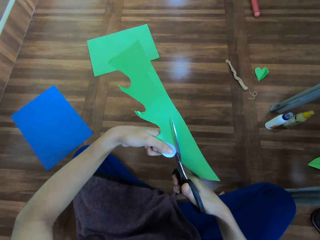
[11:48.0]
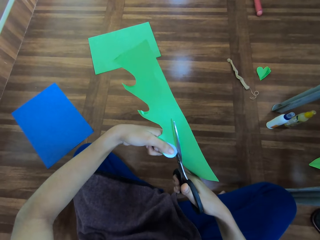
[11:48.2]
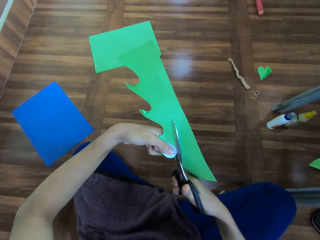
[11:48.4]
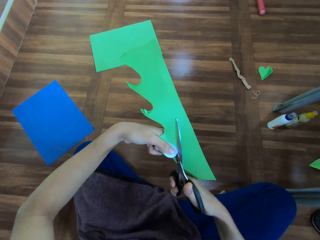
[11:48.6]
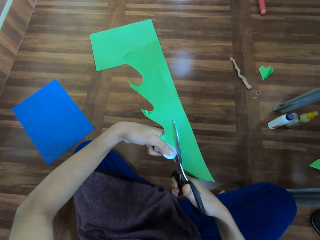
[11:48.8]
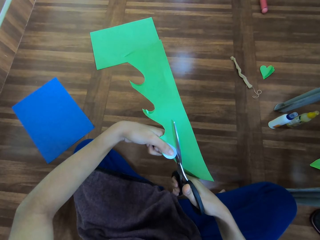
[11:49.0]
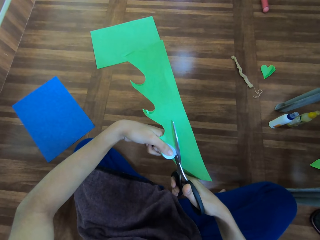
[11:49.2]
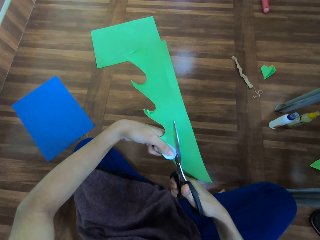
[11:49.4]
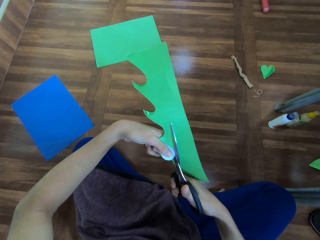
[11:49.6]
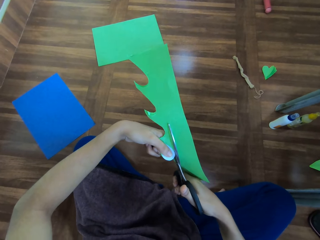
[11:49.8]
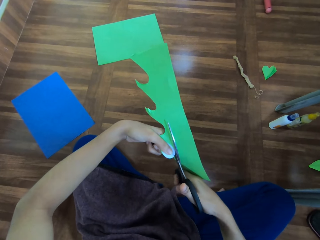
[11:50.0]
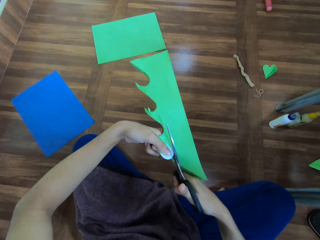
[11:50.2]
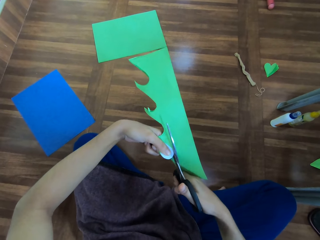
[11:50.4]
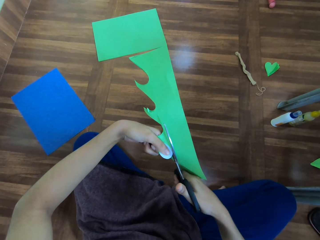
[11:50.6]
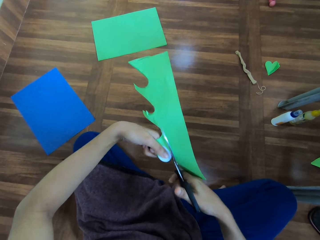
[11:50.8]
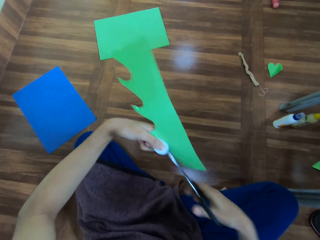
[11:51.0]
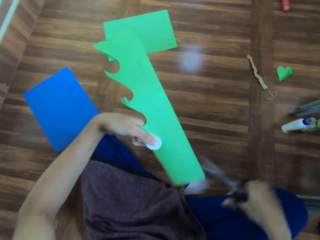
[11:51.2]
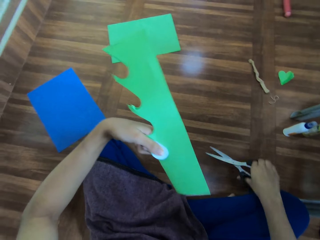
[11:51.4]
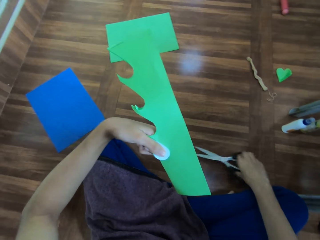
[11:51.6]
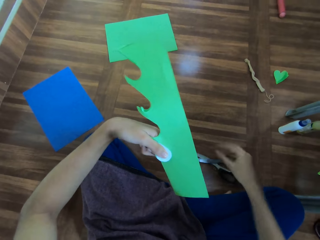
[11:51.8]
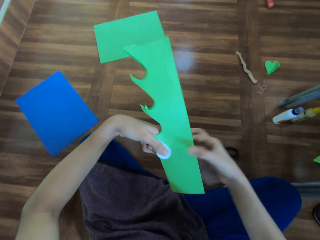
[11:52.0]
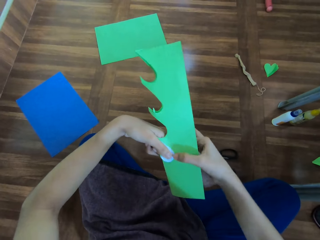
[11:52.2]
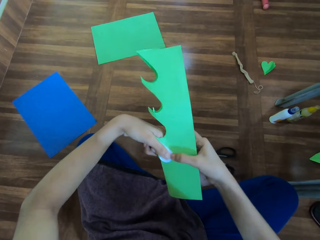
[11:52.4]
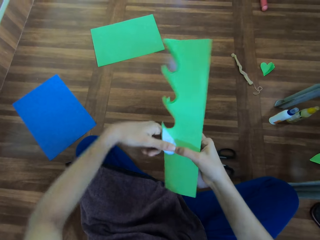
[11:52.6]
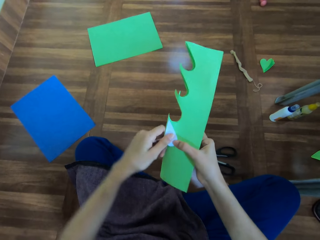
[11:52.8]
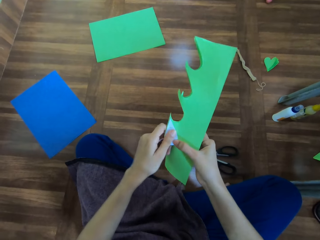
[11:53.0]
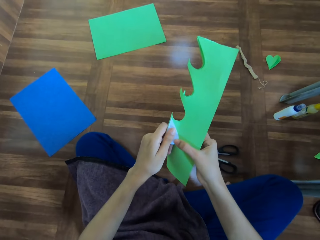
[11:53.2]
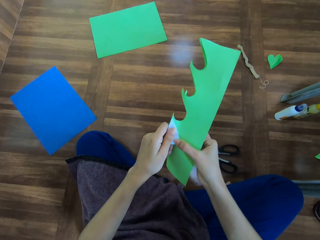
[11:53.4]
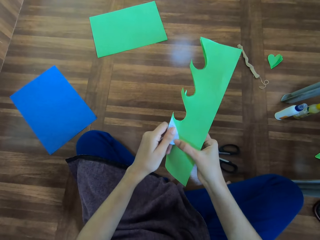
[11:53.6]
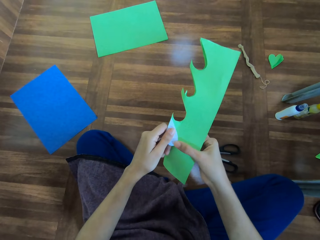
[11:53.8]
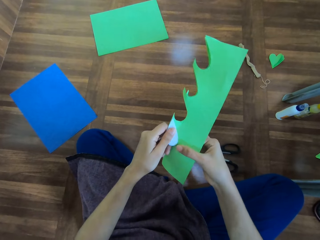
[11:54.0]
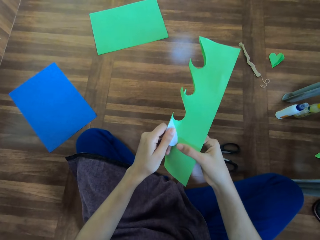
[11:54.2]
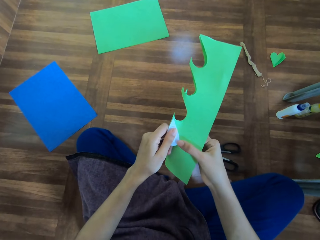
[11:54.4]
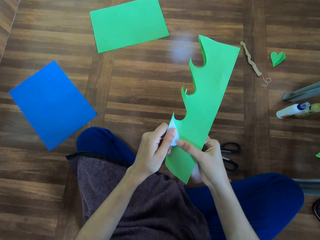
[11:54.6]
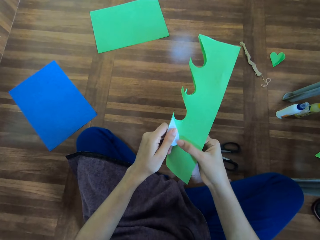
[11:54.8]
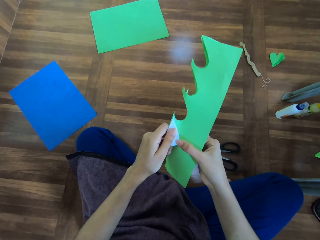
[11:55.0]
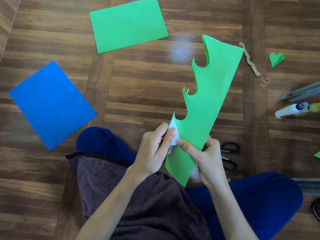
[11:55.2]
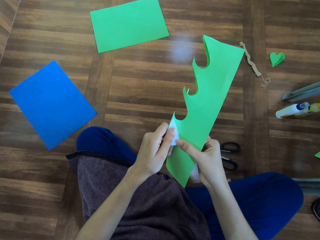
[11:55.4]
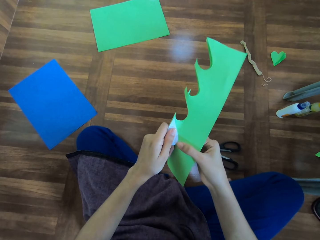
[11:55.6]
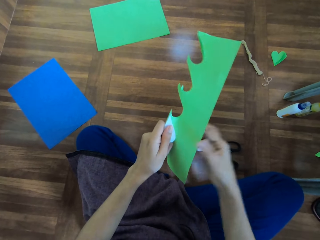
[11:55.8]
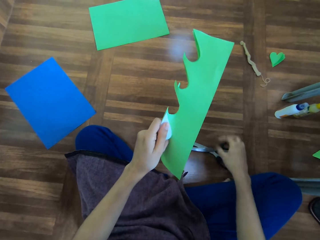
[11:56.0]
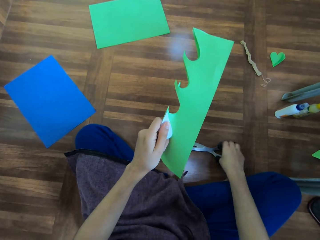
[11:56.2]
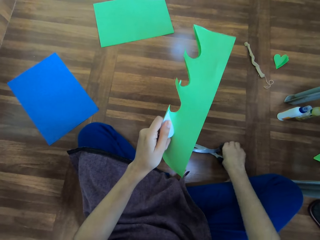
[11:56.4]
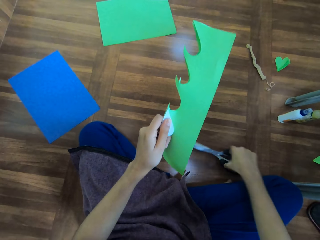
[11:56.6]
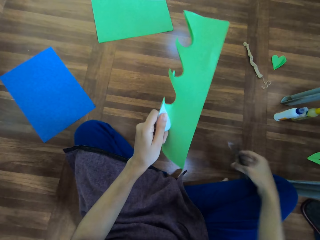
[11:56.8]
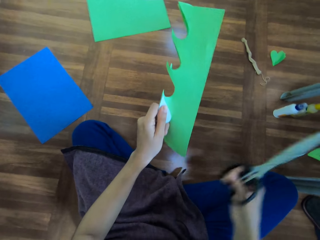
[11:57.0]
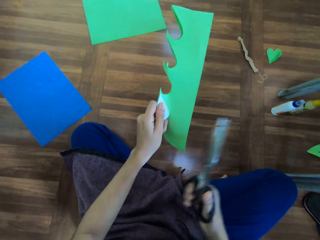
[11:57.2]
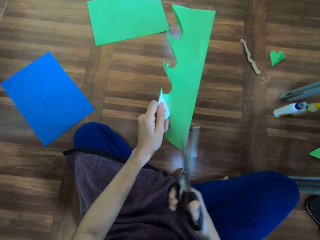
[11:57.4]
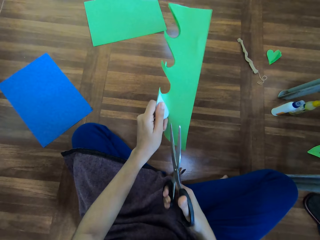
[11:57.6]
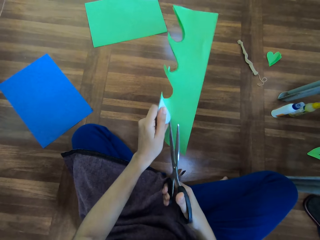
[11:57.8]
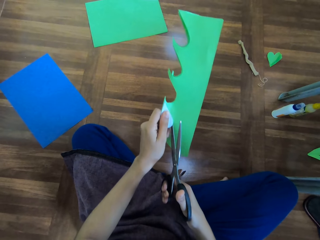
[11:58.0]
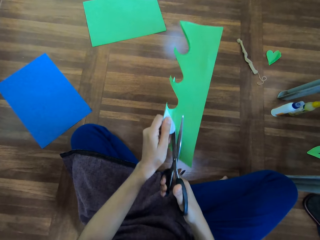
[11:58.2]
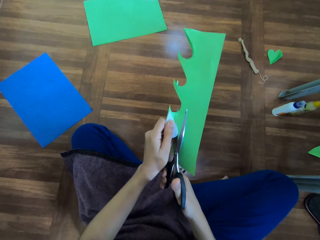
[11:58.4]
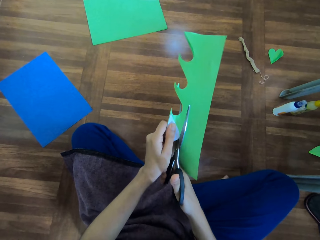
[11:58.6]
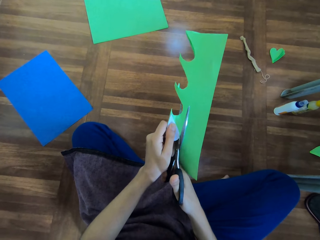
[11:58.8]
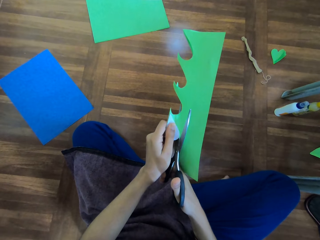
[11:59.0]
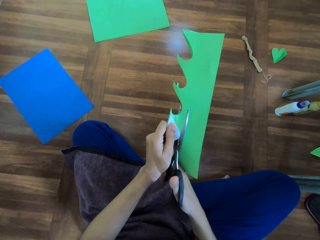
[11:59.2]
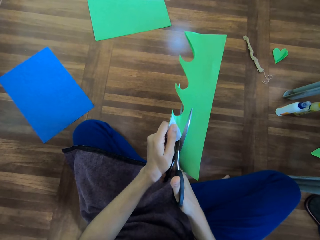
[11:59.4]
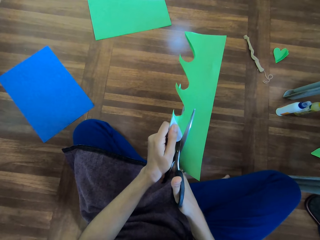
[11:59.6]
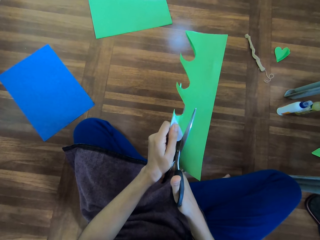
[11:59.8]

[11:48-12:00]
The camera wearer puts down the scissors. They hold the paper. They take the scissors. They cut the chart with the scissors.

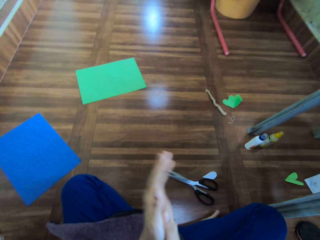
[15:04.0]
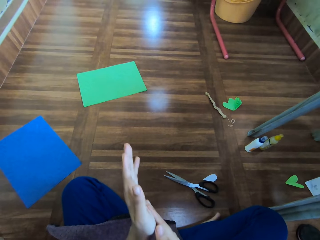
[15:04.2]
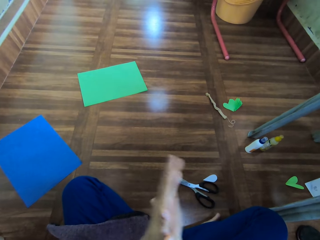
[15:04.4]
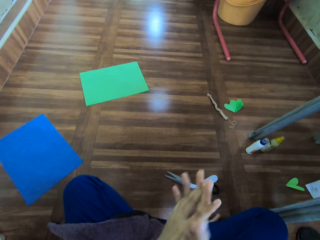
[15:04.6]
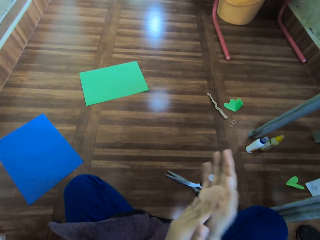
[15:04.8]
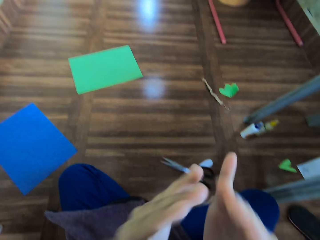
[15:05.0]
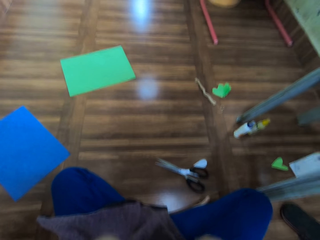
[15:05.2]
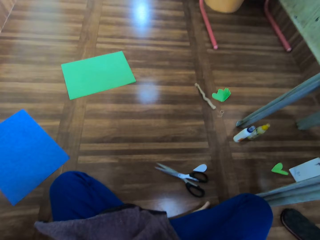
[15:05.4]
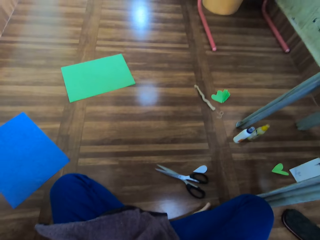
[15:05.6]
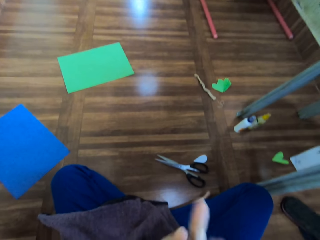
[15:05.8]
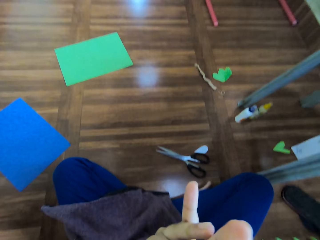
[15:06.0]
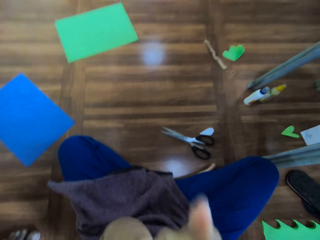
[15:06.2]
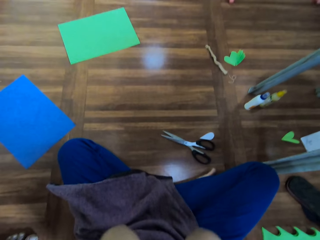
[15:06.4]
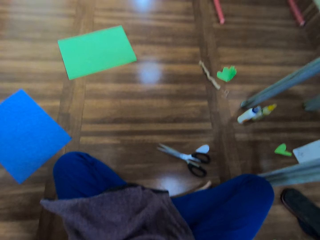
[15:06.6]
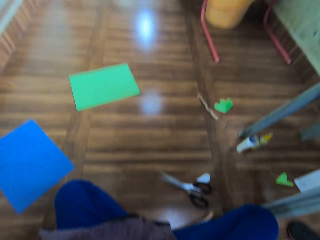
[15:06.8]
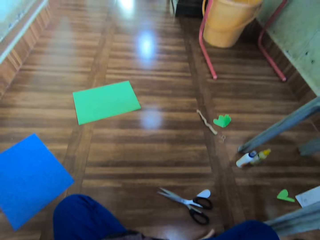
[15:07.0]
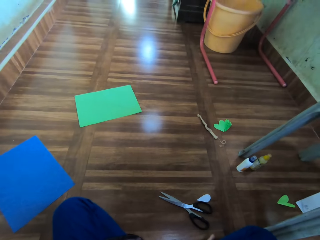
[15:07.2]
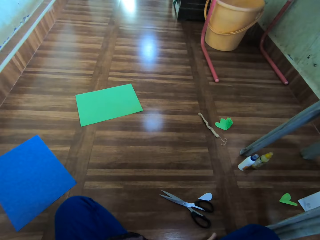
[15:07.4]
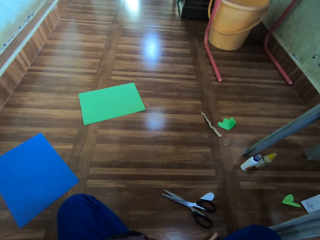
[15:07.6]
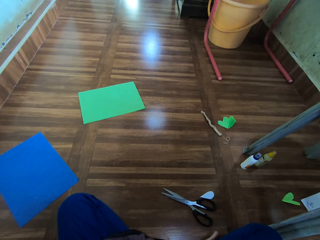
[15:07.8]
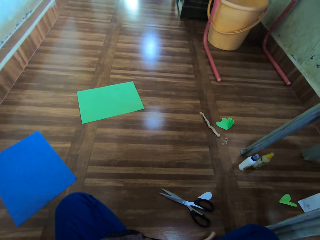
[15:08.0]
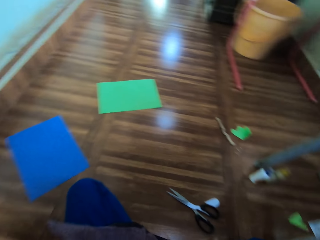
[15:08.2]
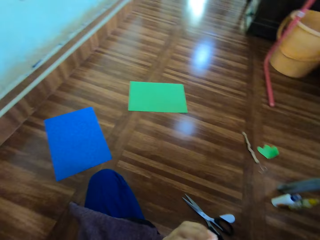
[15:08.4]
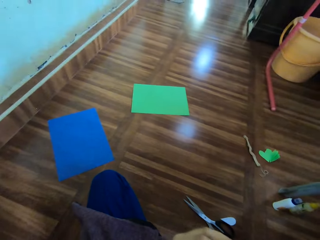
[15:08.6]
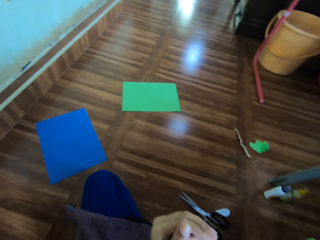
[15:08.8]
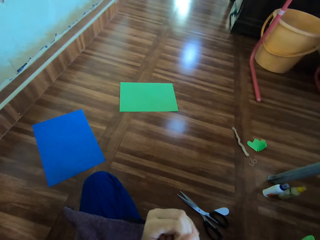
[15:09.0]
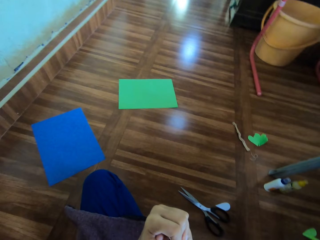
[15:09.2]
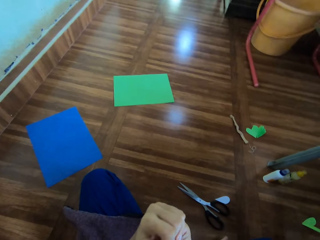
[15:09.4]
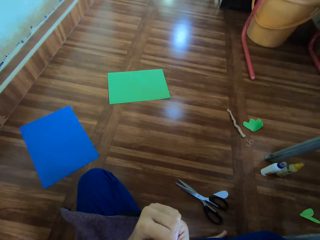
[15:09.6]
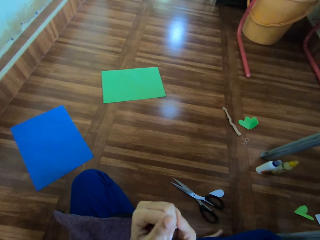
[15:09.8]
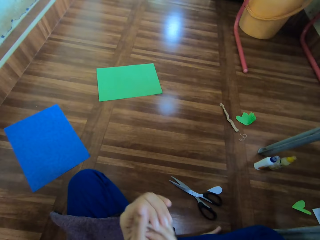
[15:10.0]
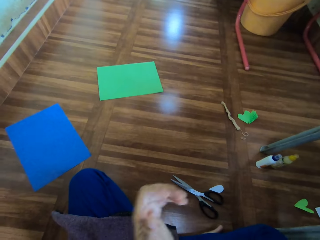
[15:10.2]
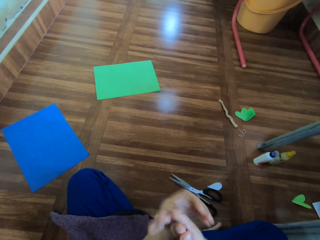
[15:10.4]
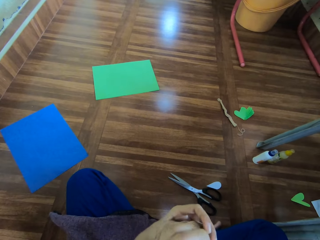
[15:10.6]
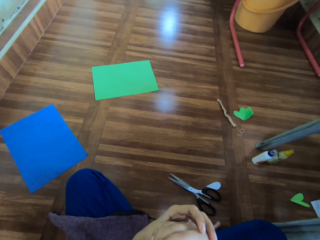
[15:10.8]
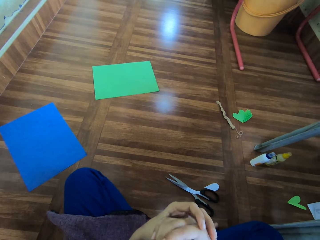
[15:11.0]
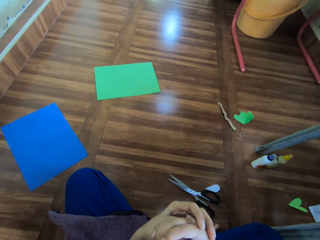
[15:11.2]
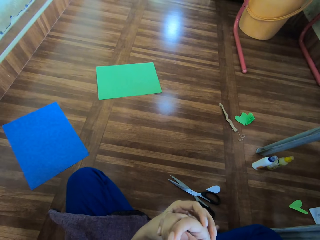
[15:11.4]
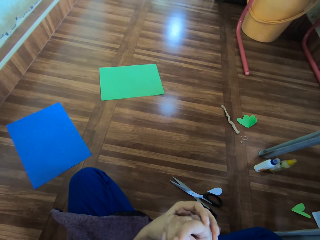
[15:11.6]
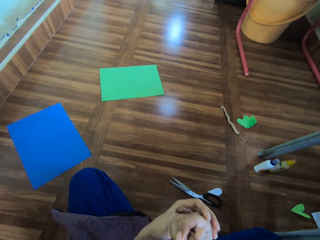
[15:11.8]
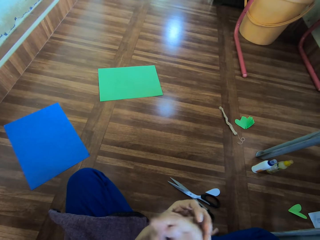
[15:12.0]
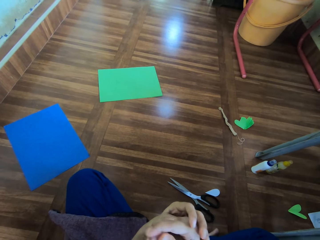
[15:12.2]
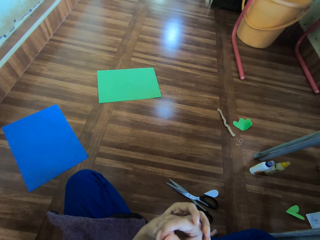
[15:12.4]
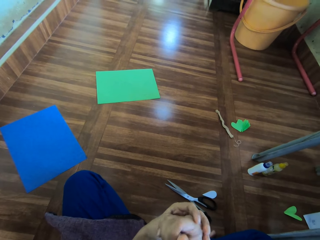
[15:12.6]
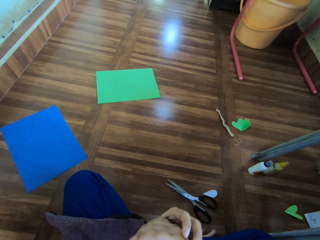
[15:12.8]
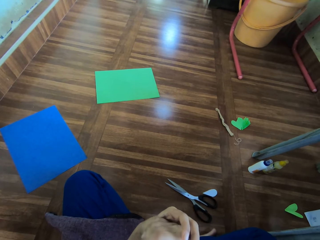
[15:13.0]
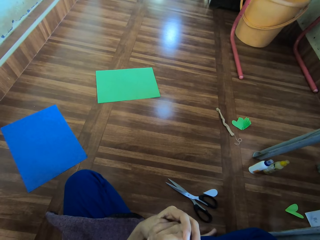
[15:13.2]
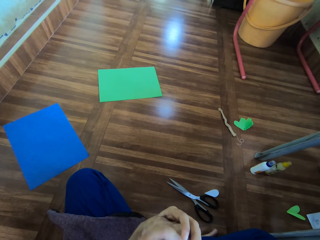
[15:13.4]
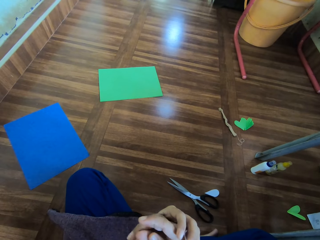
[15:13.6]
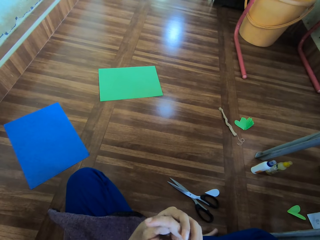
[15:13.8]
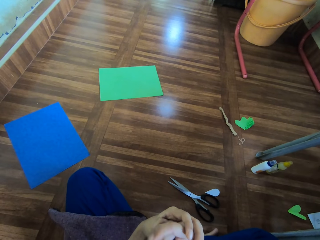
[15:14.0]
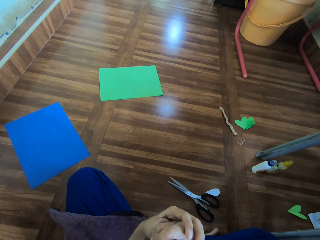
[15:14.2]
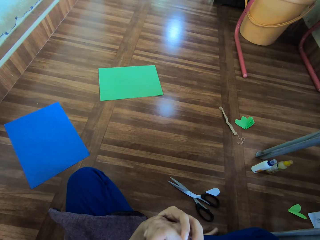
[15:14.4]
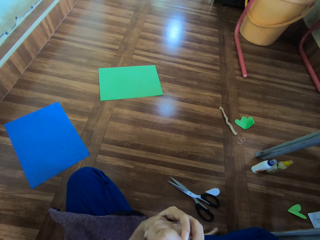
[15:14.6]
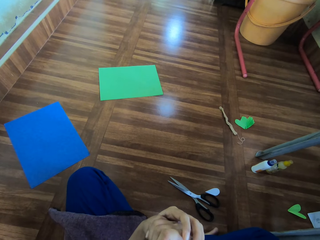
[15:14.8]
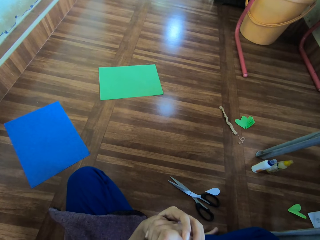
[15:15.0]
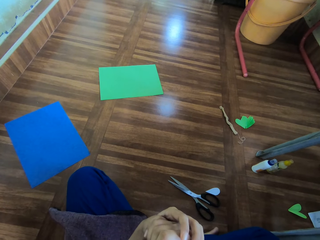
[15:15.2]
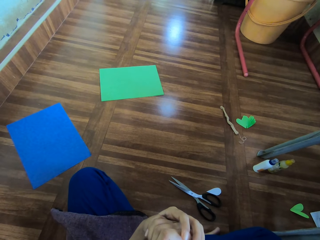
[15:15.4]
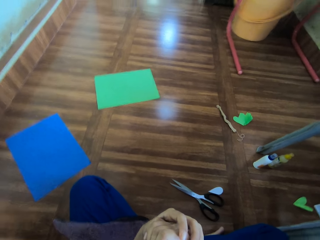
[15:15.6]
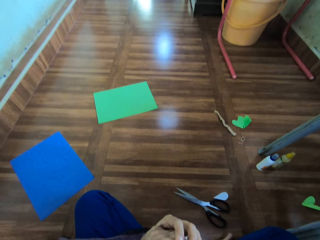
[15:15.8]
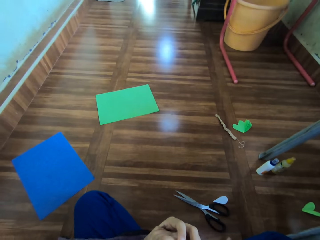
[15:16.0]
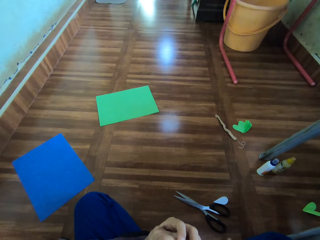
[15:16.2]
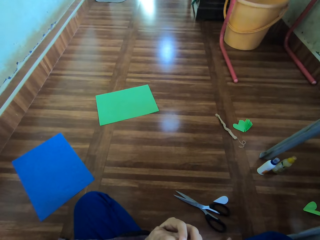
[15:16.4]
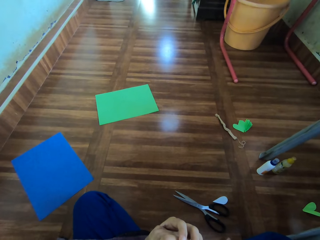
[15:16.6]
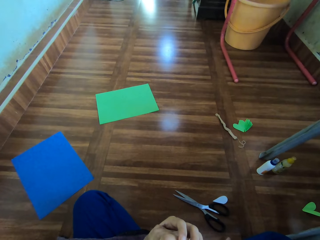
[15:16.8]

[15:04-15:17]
The camera wearer wipes her face. She interacts with a man. She talks to the man.
